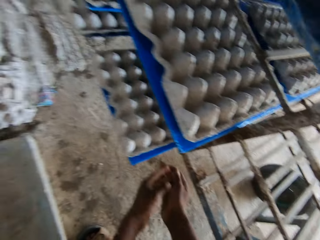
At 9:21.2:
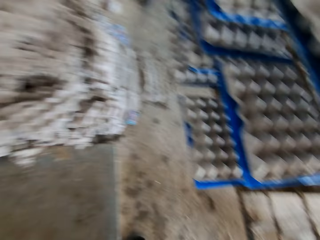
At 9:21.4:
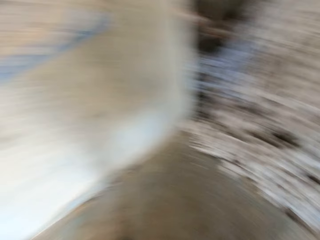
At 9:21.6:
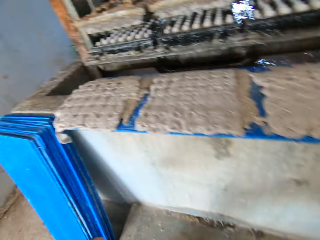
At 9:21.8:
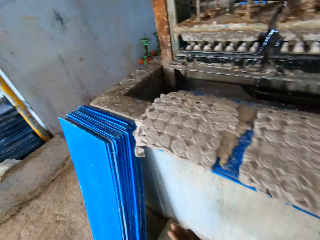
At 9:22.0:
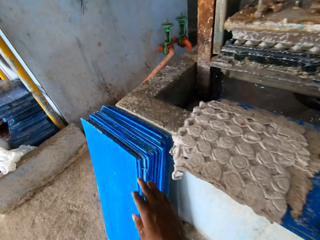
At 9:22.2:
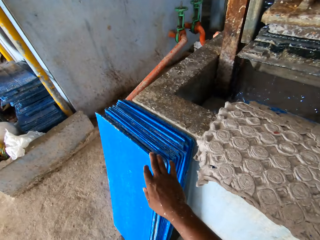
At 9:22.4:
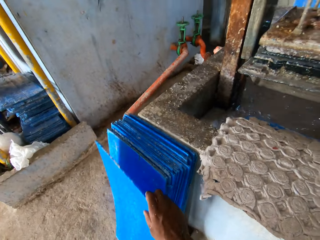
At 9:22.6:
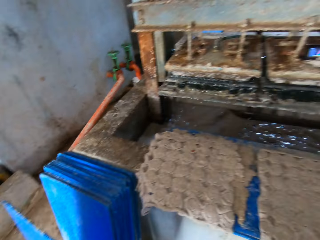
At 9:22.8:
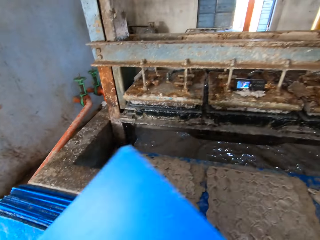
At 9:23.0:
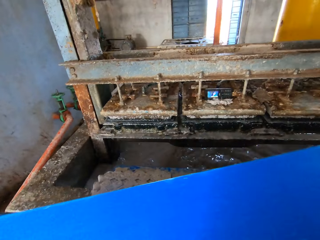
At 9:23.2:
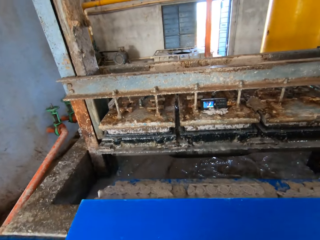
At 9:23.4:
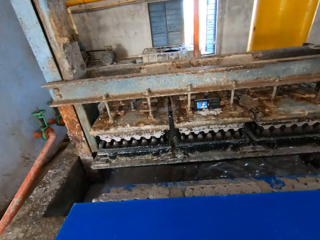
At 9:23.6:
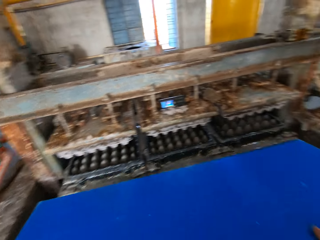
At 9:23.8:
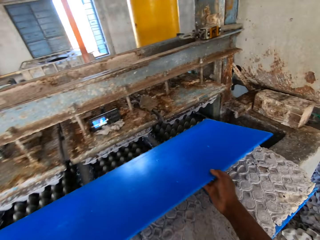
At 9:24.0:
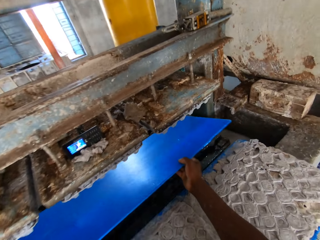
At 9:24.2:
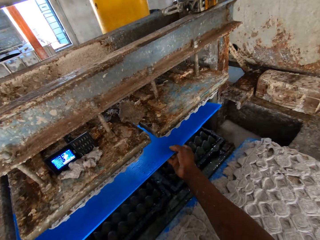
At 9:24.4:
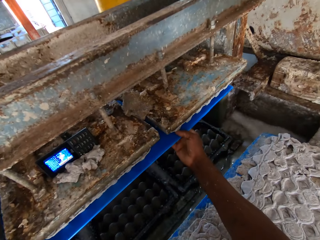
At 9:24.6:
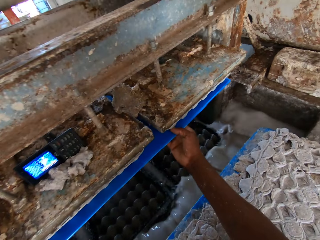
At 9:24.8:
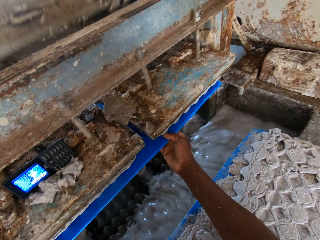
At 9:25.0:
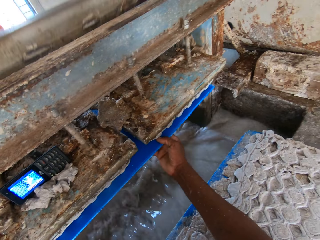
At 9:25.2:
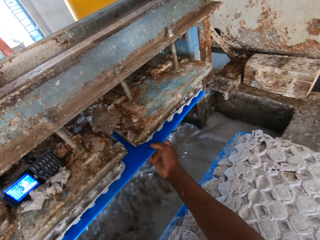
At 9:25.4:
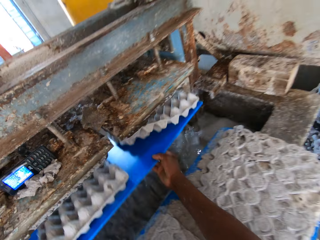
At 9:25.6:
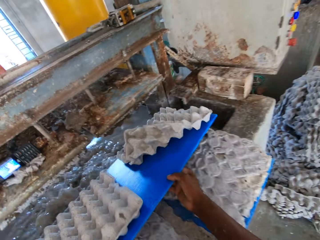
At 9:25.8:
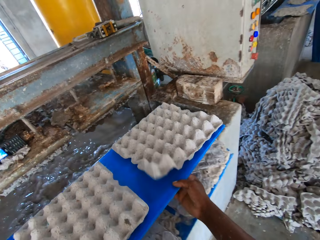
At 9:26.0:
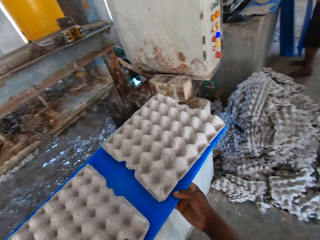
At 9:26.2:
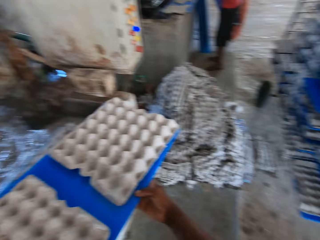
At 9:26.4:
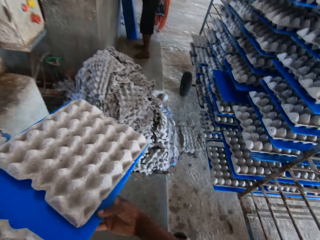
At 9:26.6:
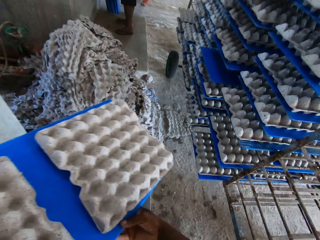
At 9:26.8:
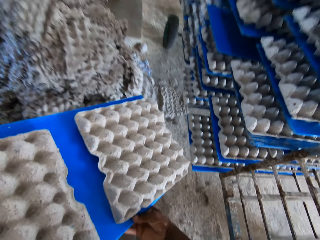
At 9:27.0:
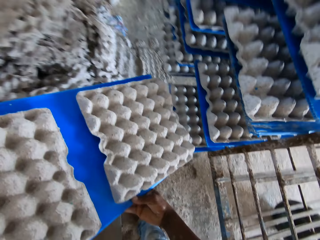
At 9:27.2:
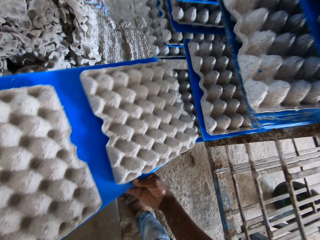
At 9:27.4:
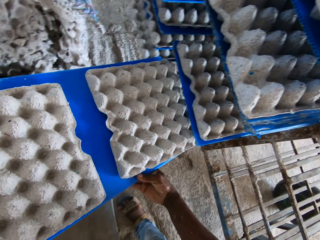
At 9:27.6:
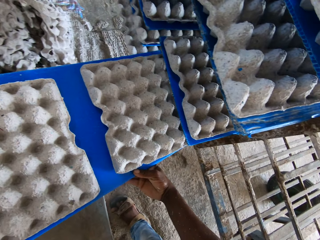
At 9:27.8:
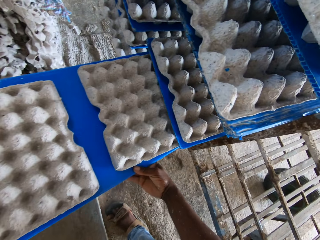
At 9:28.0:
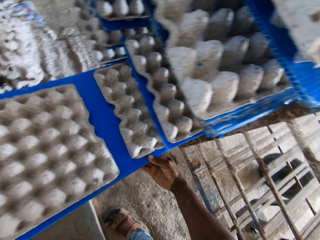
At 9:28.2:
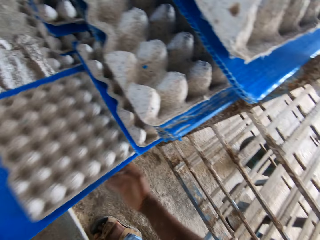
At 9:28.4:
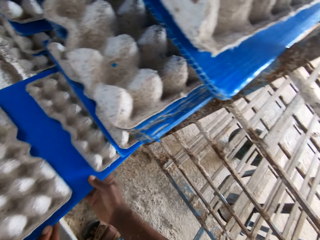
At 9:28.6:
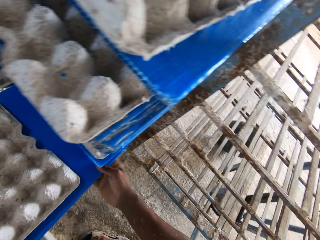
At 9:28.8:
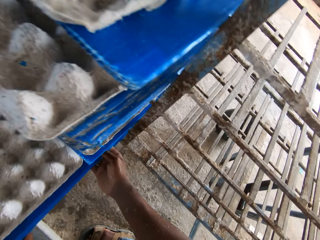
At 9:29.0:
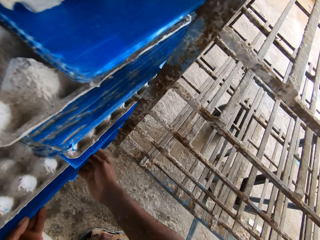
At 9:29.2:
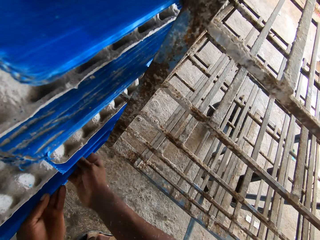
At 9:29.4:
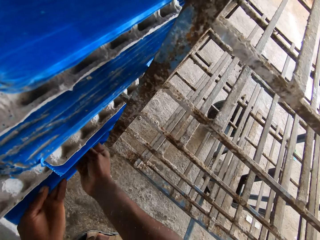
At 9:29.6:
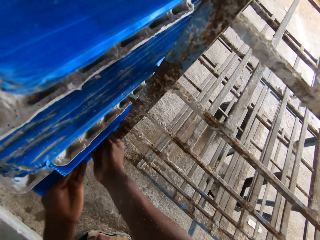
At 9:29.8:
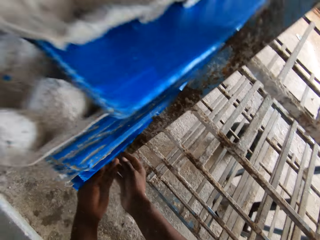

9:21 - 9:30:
The camera wearer turns back and walks forward. He picks a plastic sheet from the stack of plastic sheets on the floor with his right hand. He places the plastic sheet in the egg tray machine with his hands. He takes out the plastic sheet from the egg tray machine with his hands. He places the plastic sheet of egg trays in the rack with his hands.

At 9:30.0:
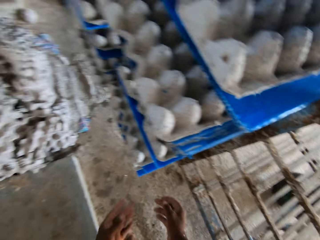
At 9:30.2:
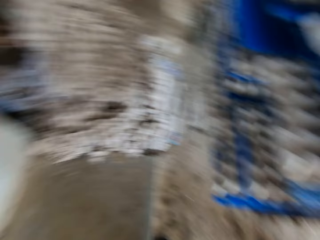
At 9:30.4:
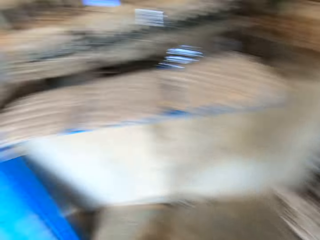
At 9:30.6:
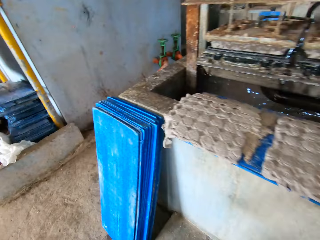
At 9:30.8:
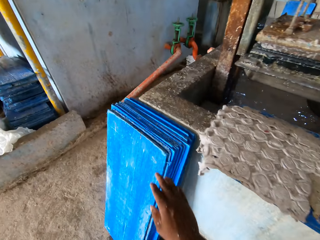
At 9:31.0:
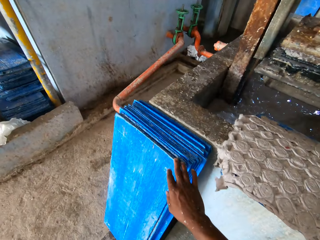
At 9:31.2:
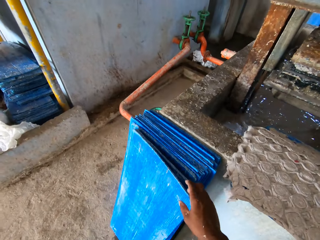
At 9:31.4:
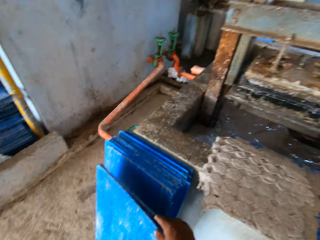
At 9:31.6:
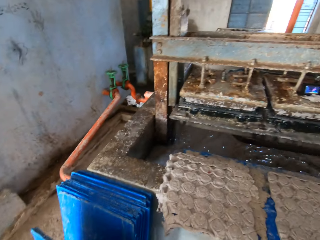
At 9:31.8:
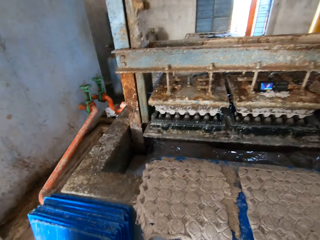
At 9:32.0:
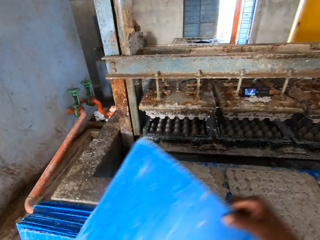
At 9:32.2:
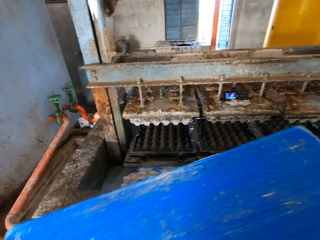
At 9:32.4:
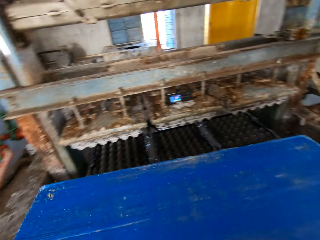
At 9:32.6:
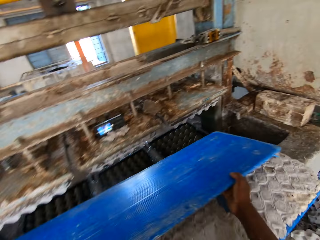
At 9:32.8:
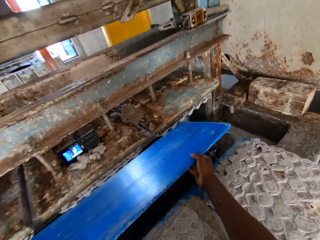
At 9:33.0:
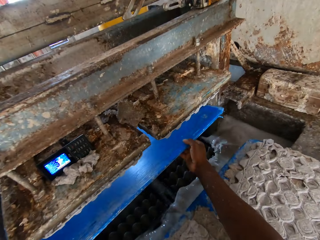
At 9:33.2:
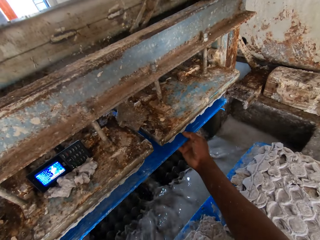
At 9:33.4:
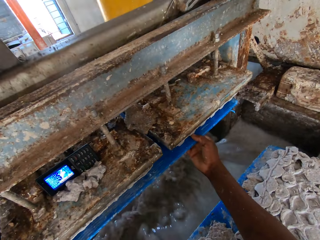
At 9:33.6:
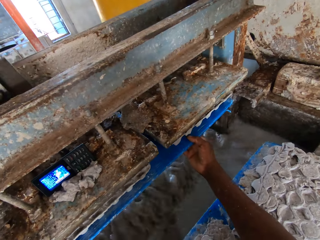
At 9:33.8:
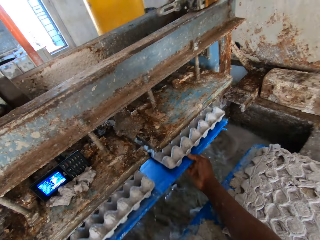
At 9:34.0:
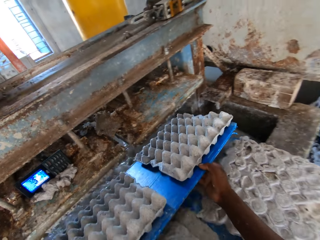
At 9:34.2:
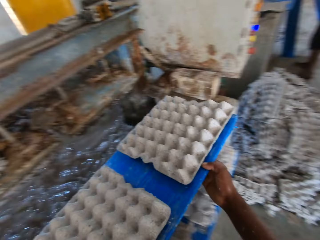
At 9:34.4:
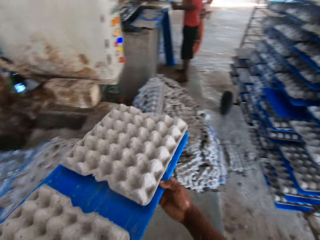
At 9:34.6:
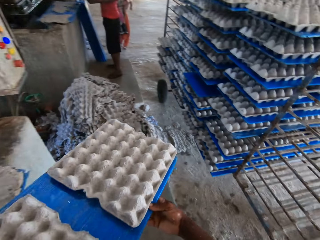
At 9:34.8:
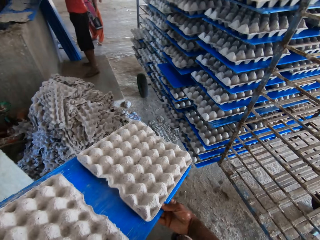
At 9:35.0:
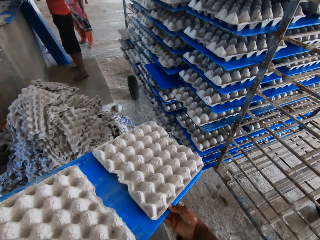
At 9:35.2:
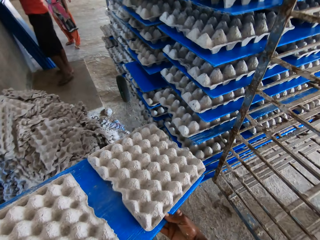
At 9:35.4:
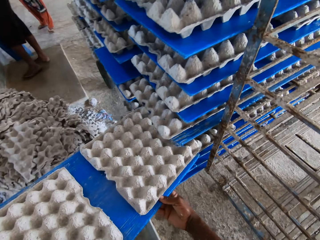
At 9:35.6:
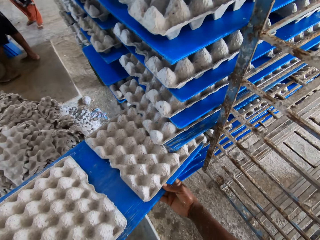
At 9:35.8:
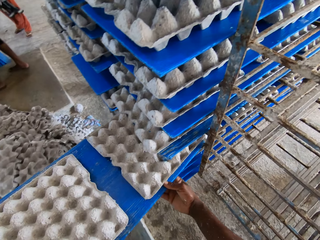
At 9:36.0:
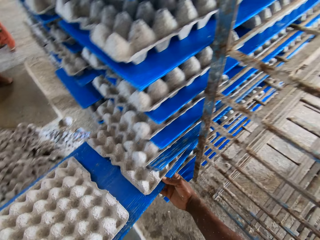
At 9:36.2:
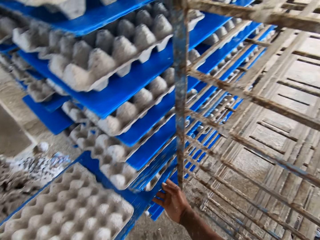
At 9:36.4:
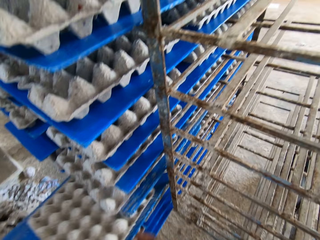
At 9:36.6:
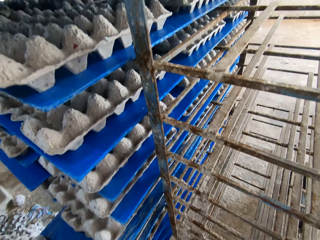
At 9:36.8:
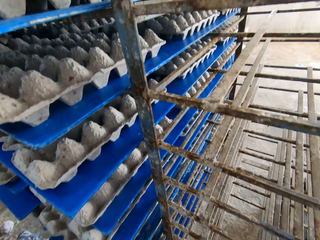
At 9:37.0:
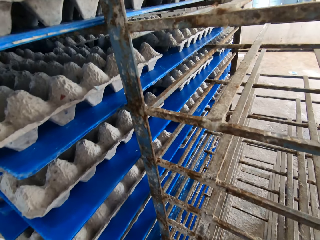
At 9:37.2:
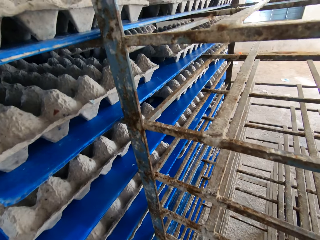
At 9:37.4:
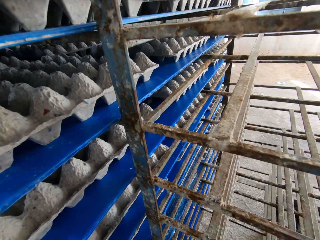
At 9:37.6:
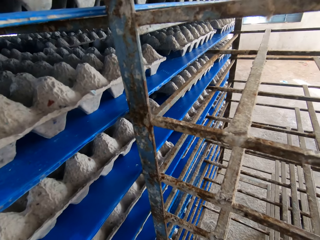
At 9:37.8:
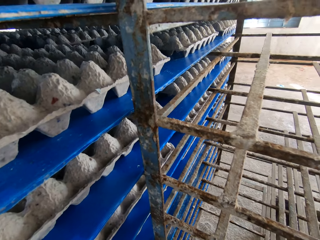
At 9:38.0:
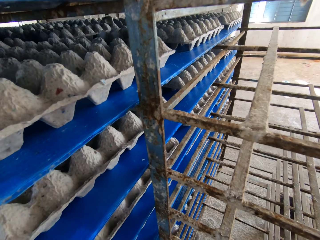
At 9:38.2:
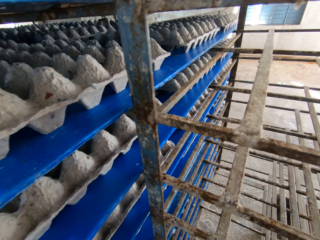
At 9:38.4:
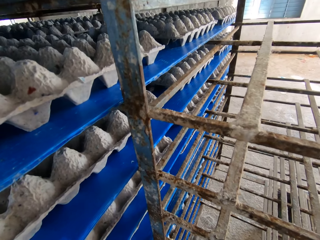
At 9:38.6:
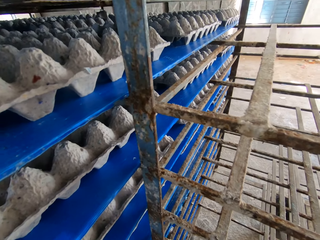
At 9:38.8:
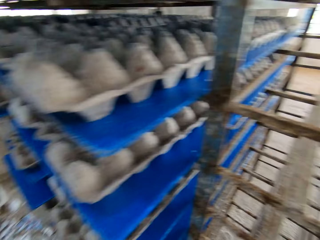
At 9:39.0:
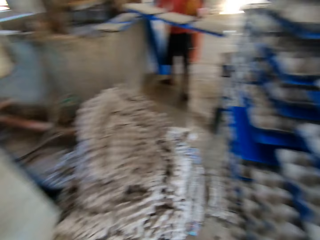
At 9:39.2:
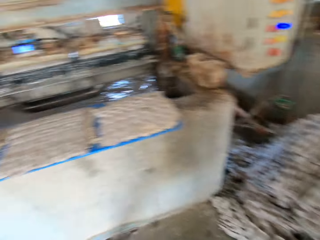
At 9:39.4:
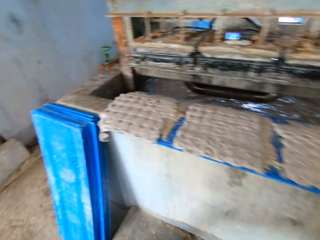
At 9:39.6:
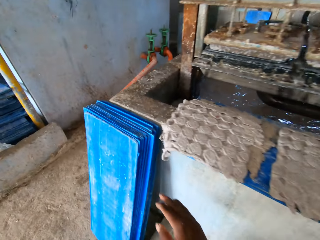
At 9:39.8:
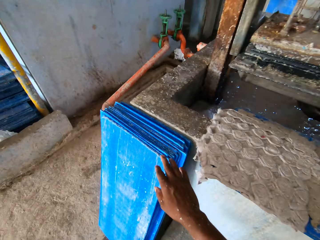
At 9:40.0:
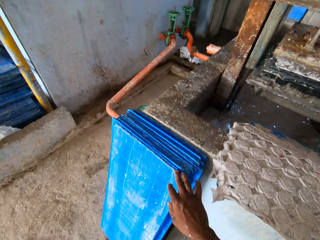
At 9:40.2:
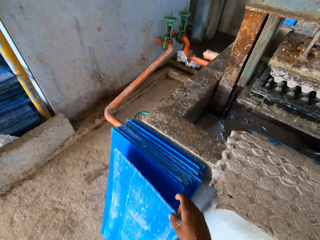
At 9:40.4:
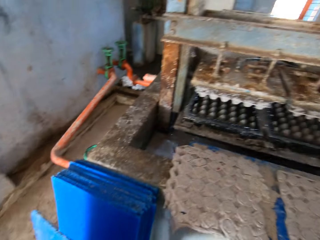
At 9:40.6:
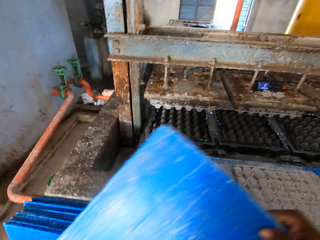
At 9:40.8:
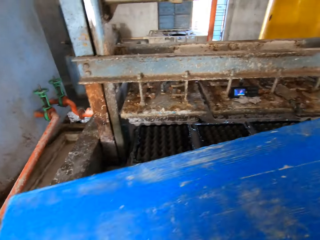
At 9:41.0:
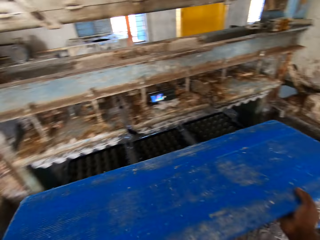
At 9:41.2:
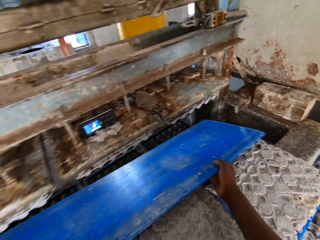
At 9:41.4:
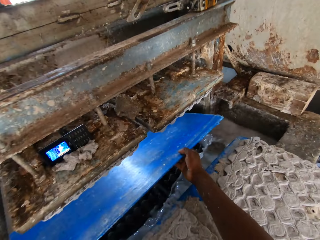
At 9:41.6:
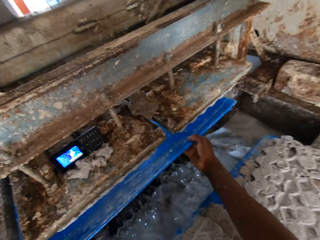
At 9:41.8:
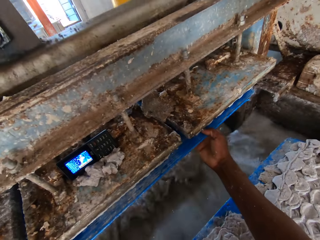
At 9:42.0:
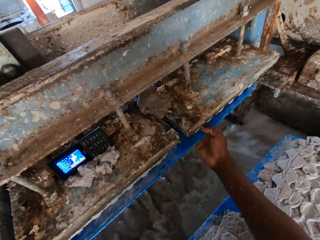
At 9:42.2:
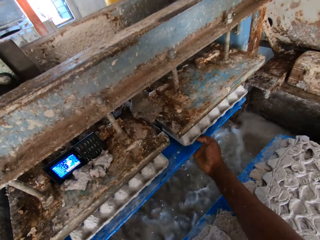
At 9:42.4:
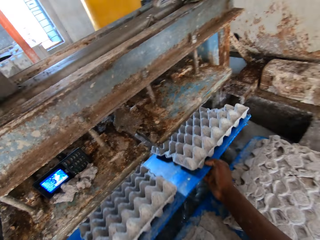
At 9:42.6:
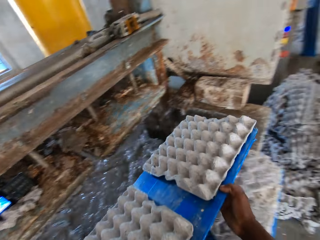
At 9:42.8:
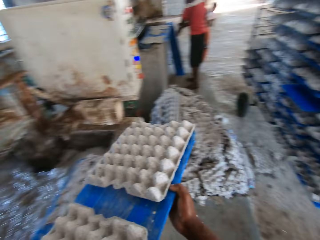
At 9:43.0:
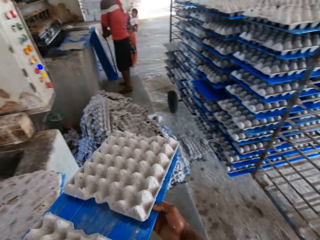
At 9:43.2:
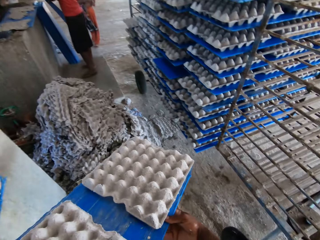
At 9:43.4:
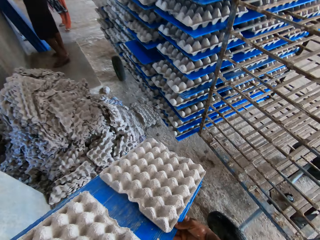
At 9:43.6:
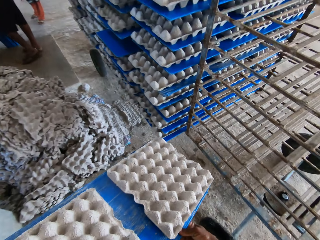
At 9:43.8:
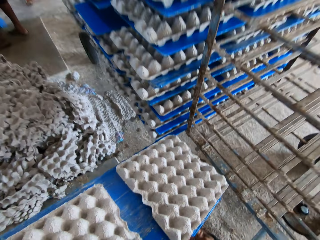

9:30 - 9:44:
The camera wearer turns back and walks forward. He picks a plastic sheet from the stack of plastic sheets on the floor with his right hand. He places the plastic sheet in the egg tray machine with his hands. He takes out the plastic sheet from the egg tray machine with his hands. He places the plastic sheet of egg trays in the rack with his hands. He turns back and walks forward. He picks a plastic sheet from the stack of plastic sheets on the floor with his right hand. He places the plastic sheet in the egg tray machine with his hands. He takes out the plastic sheet from the egg tray machine with his hands.
